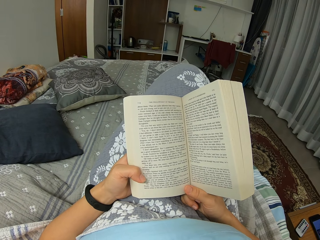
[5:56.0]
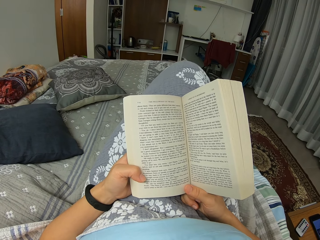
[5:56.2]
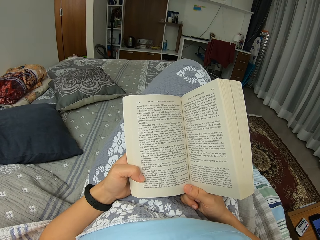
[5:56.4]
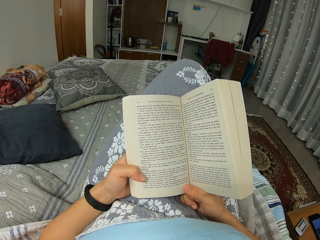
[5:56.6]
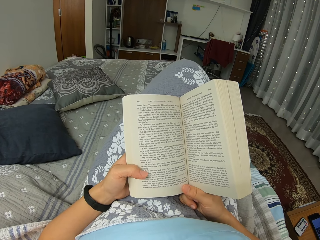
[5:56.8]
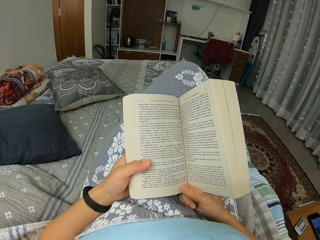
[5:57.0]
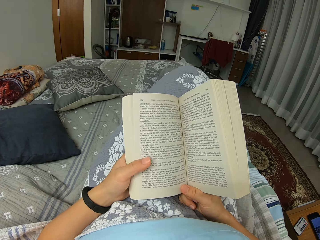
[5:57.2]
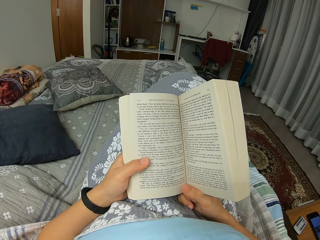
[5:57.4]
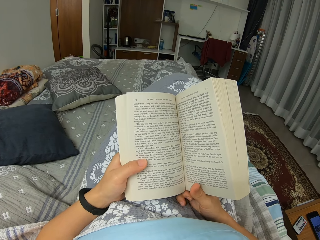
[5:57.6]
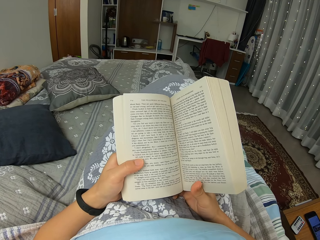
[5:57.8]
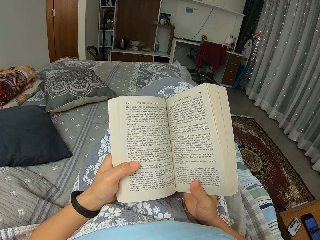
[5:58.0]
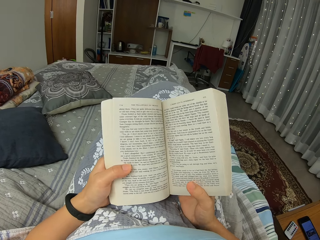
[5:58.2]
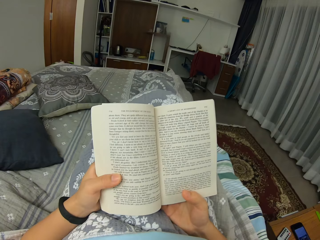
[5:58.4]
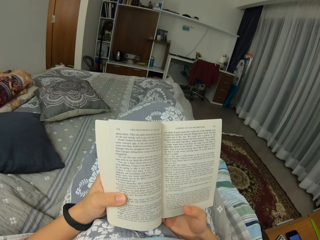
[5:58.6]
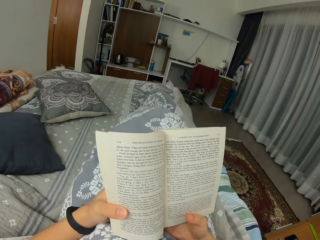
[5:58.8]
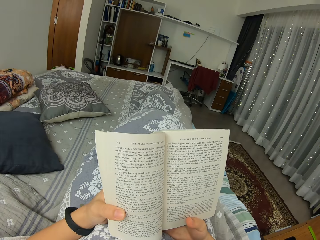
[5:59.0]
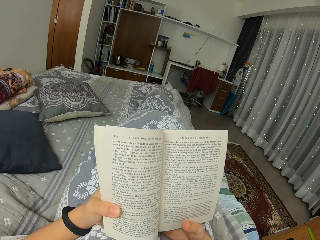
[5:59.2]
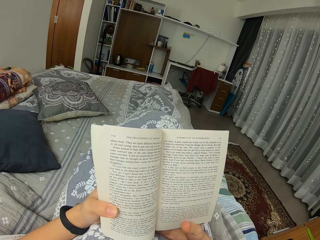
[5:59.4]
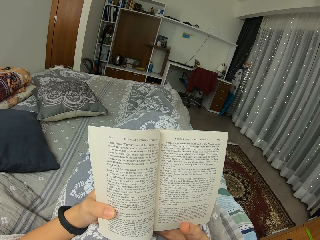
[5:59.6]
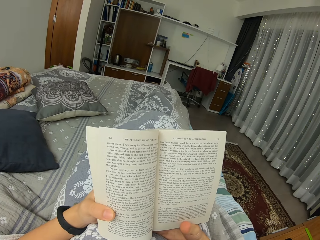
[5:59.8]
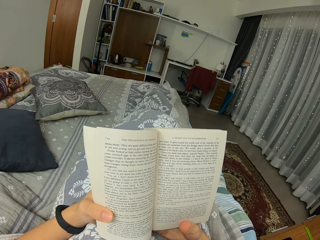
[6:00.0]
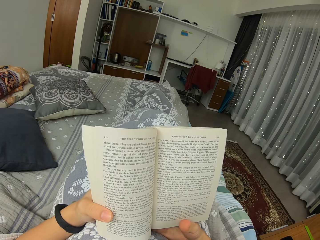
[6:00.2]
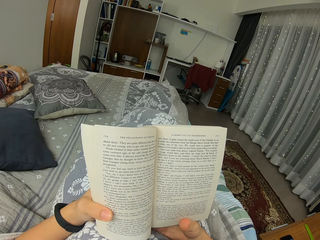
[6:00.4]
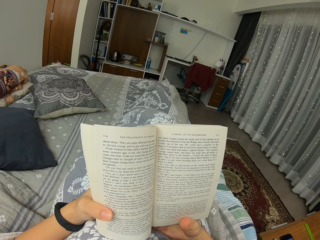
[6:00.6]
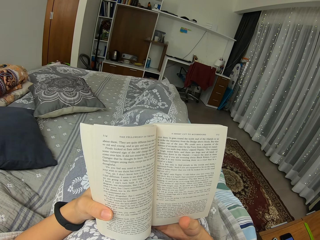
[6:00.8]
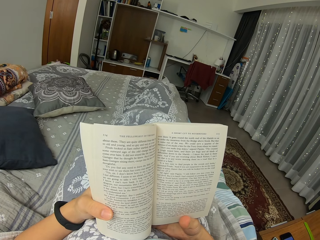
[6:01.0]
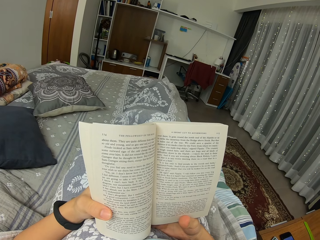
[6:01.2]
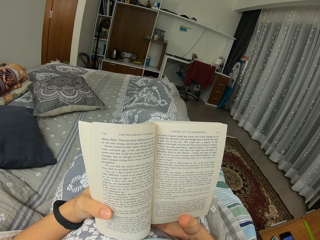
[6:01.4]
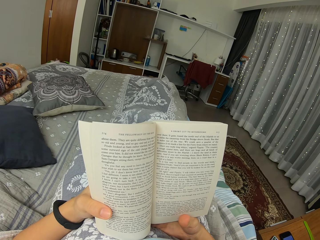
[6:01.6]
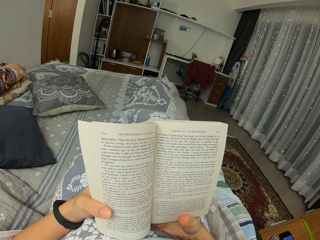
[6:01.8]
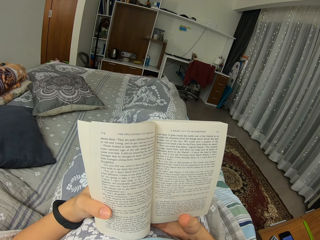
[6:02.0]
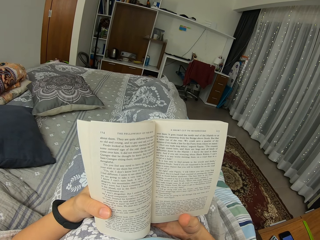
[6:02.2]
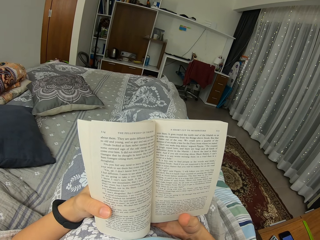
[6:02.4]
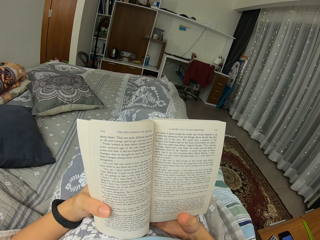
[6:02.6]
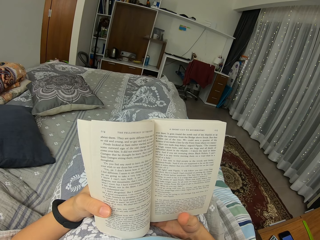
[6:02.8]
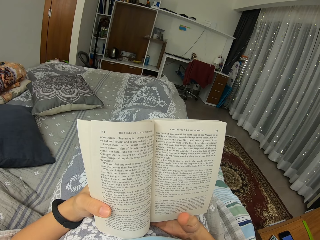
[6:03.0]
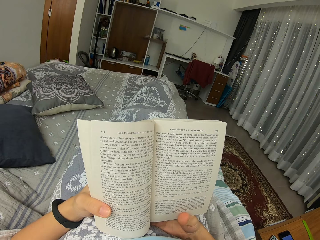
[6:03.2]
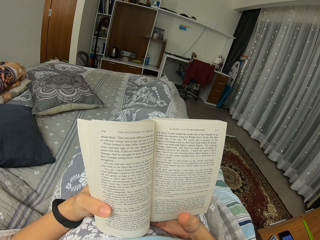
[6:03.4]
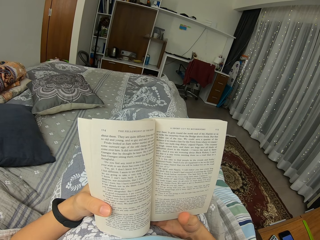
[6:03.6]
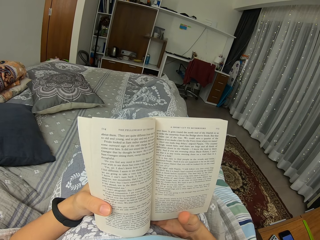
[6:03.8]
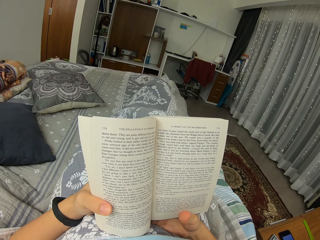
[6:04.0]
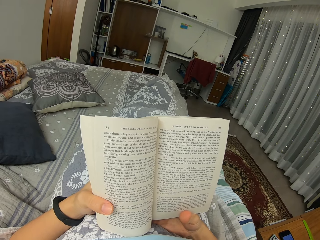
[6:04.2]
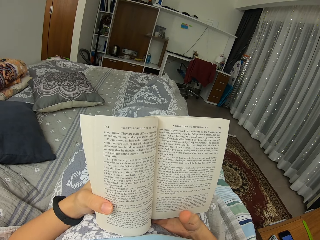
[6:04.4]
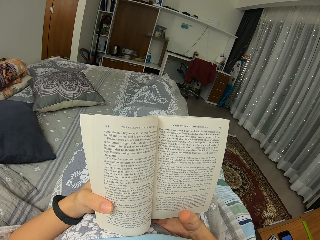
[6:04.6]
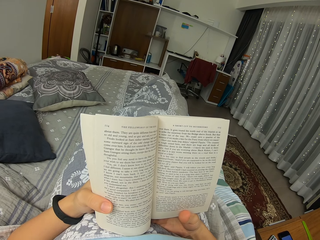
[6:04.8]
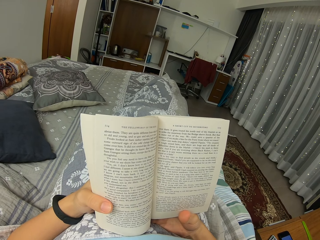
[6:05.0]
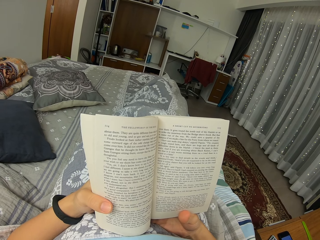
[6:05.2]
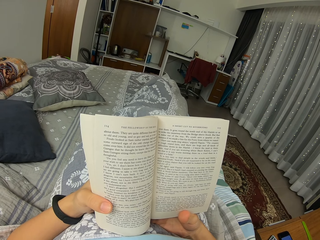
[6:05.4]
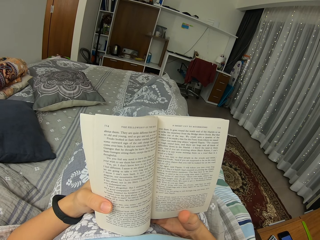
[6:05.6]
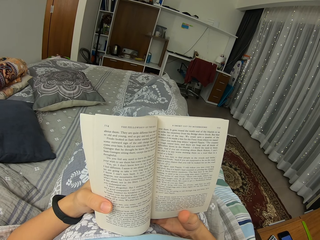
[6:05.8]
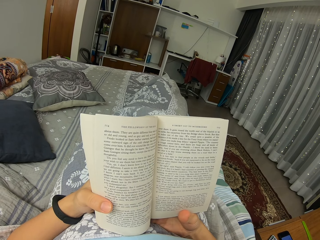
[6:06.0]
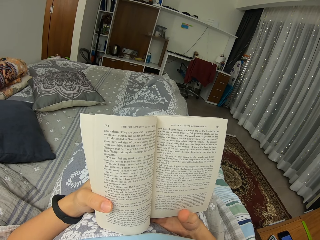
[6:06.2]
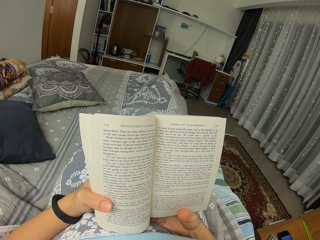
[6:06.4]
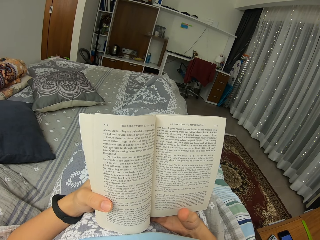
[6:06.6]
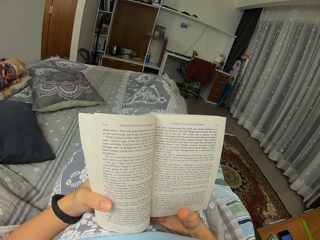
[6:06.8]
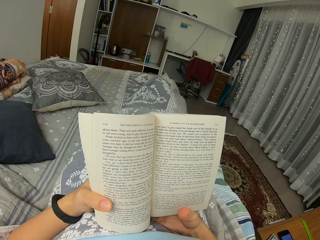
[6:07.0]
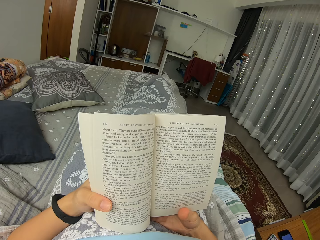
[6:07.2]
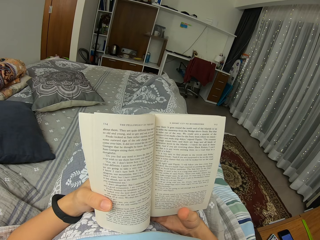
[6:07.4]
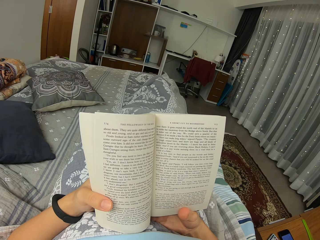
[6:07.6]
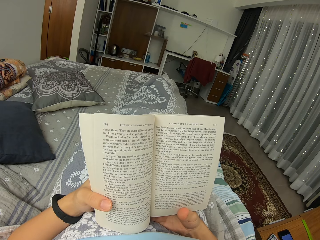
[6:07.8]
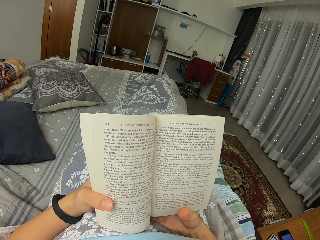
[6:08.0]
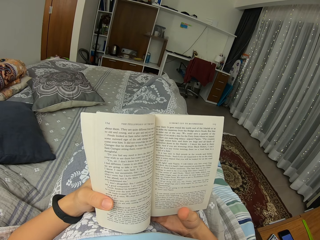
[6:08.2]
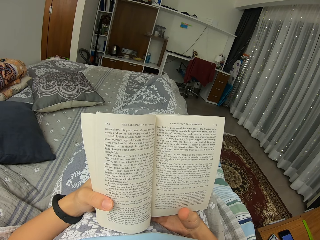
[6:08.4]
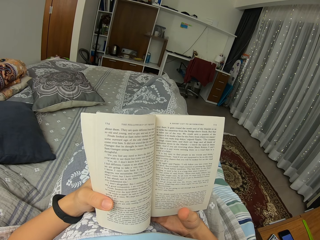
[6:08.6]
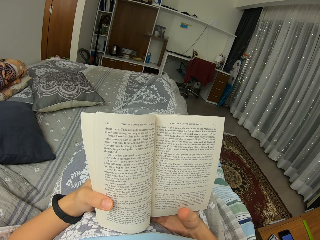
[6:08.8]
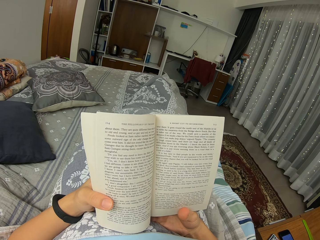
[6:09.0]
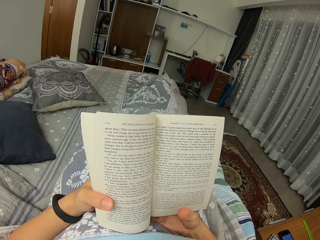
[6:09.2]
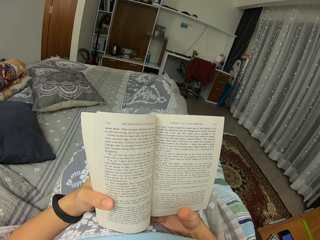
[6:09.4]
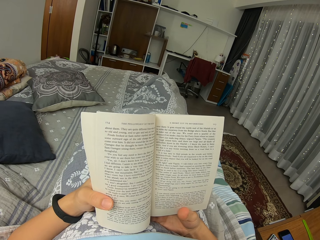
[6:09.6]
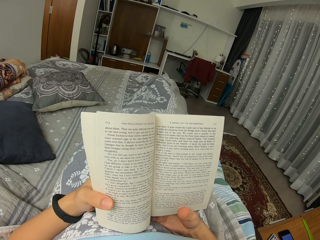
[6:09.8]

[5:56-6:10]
The camera wearer lowers a leg. They move the leg.

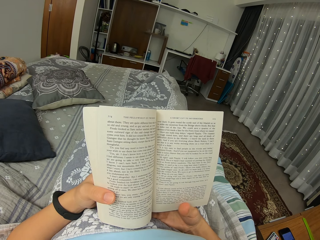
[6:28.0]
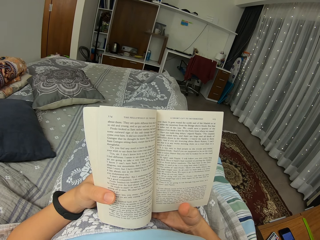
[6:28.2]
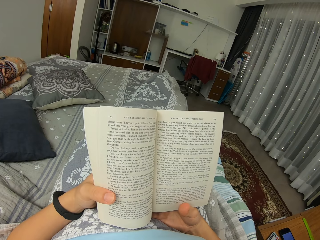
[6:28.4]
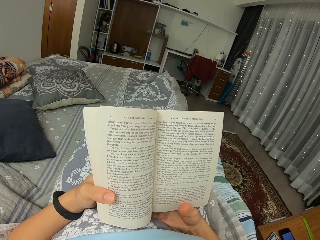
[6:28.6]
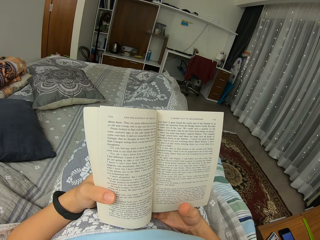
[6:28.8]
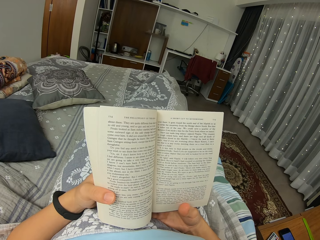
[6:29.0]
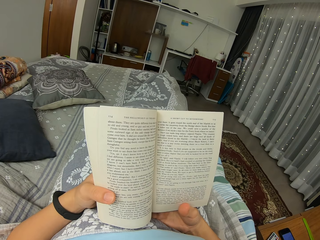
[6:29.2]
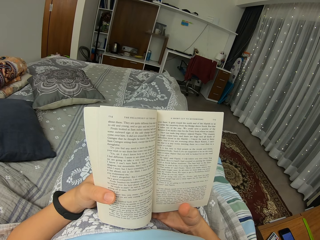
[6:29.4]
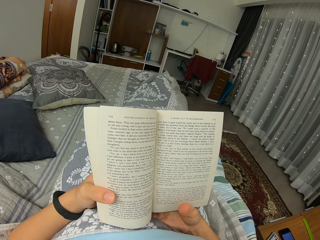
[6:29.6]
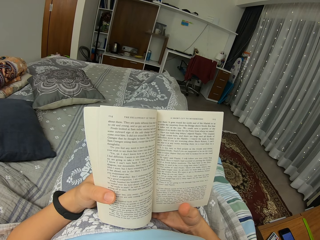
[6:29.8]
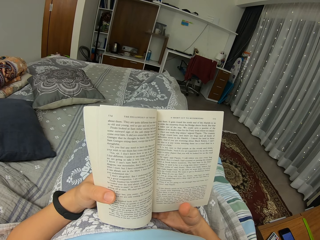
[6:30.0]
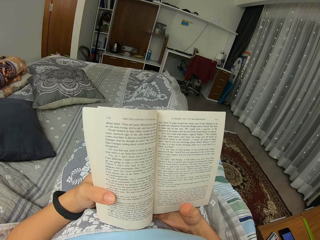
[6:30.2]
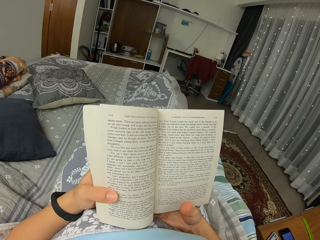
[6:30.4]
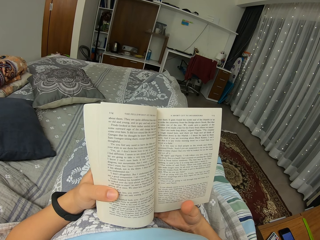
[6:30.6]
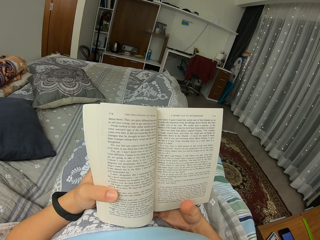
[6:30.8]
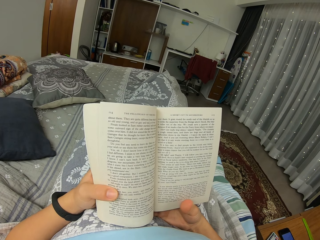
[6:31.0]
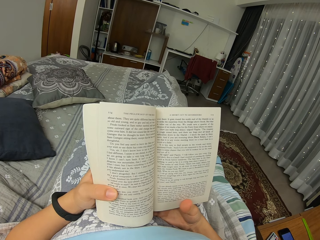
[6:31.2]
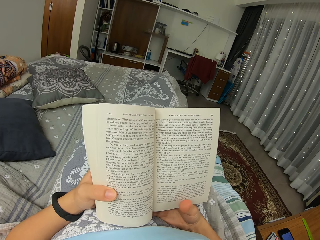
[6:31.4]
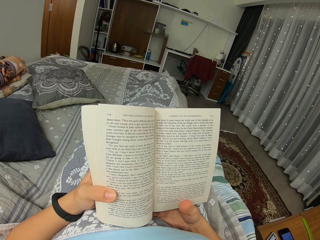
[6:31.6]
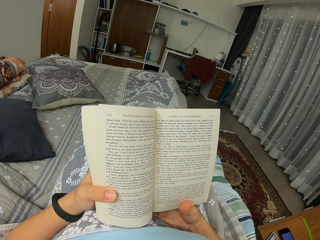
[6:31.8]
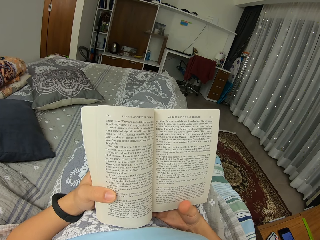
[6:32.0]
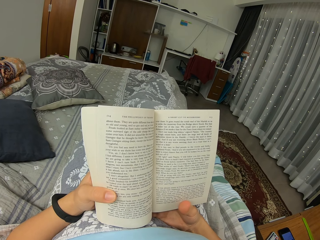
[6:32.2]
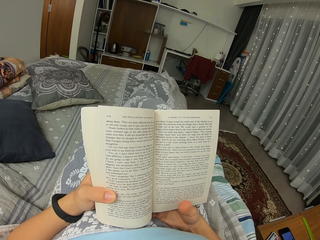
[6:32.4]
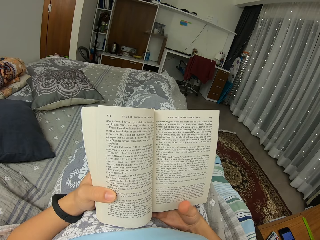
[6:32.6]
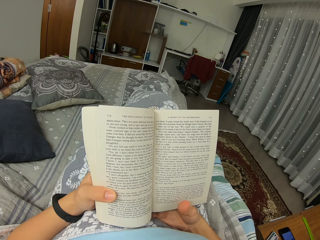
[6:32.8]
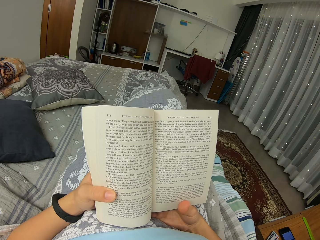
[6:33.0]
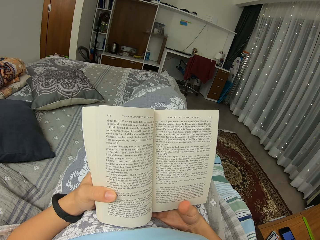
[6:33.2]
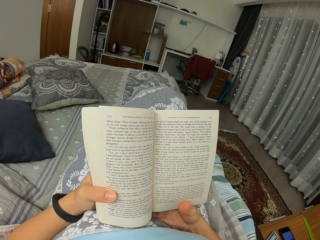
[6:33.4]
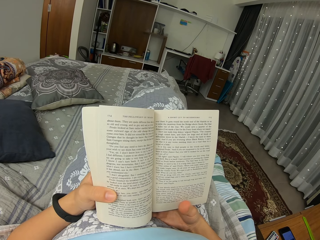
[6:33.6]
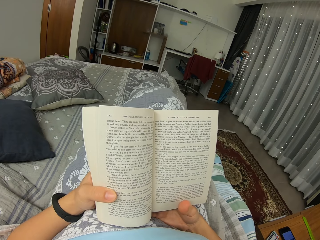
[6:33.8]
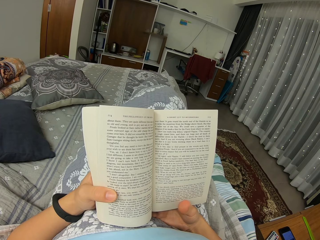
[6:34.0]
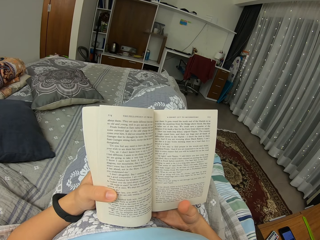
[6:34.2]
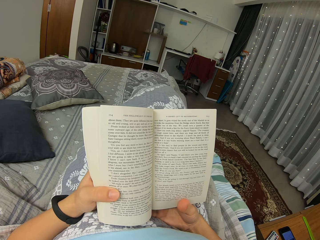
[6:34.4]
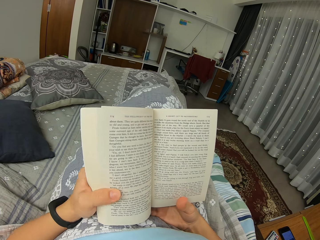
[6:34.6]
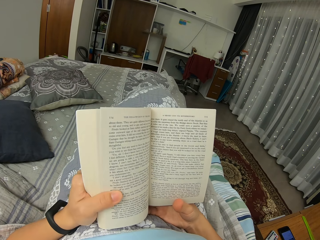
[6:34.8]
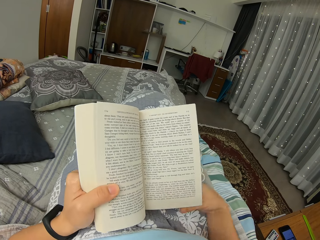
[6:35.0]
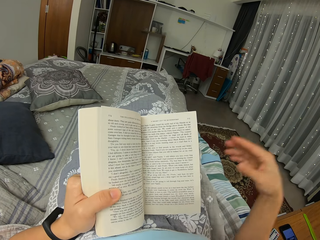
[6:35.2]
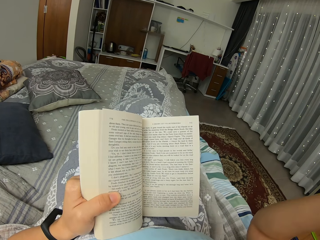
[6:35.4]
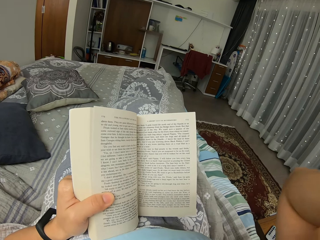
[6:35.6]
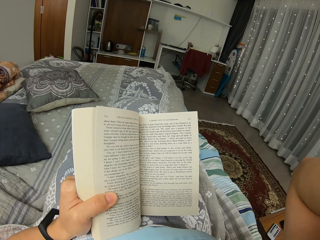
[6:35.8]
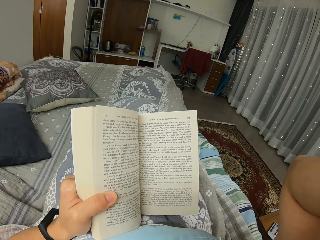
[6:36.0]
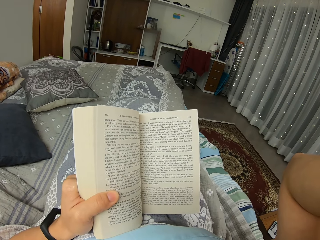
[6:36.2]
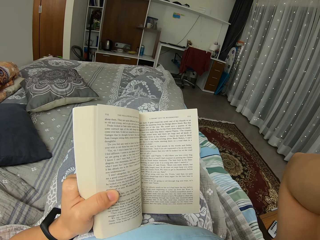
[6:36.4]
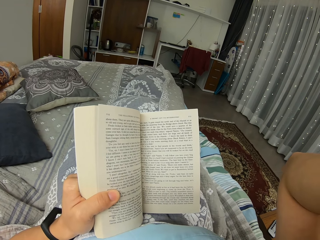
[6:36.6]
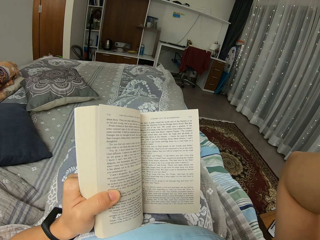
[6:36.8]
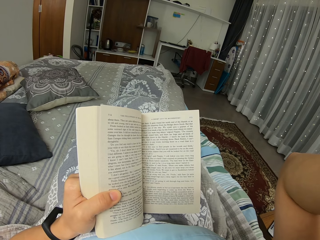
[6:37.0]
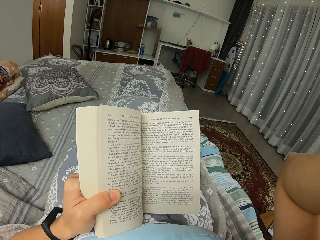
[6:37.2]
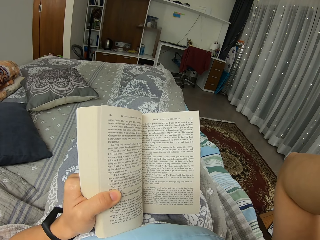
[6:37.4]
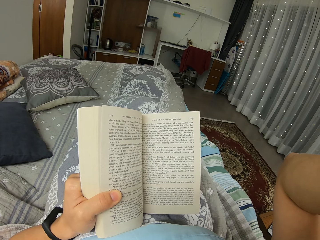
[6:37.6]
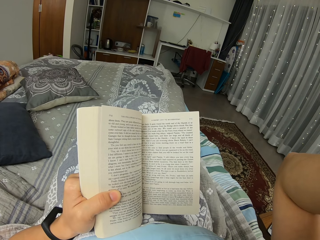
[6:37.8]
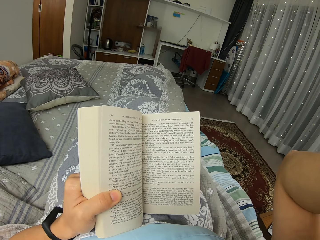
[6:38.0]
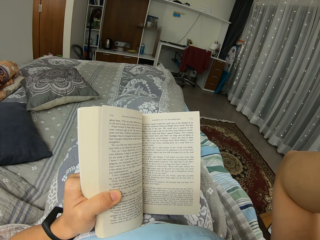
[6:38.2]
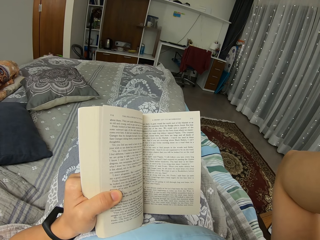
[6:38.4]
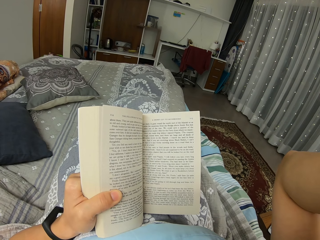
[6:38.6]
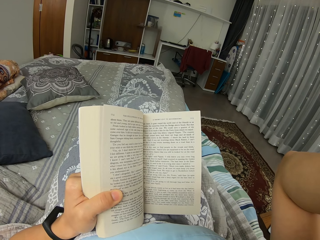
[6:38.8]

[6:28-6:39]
The camera wearer moves a book. They move a leg. They move the book. They lift an arm. They read the book. They move the right hand.
